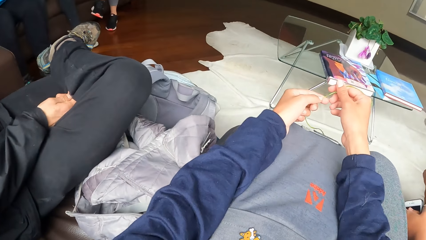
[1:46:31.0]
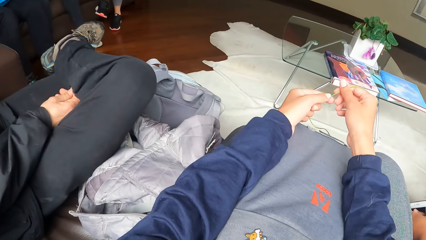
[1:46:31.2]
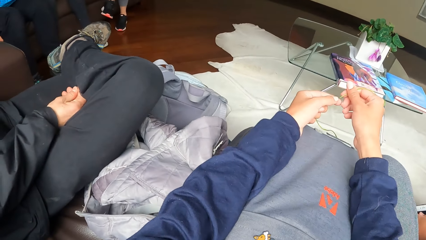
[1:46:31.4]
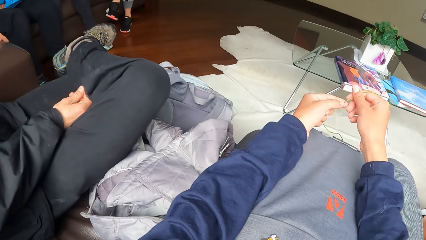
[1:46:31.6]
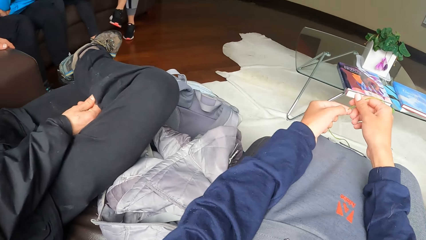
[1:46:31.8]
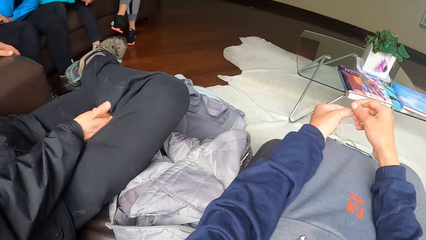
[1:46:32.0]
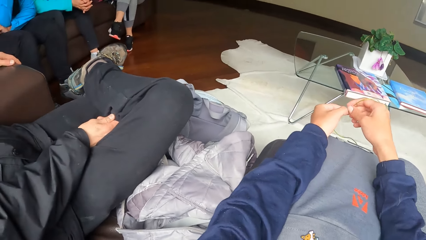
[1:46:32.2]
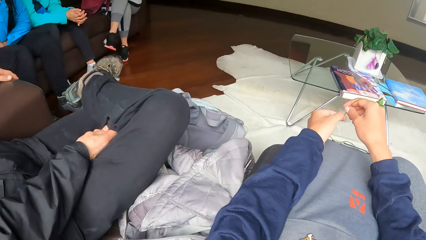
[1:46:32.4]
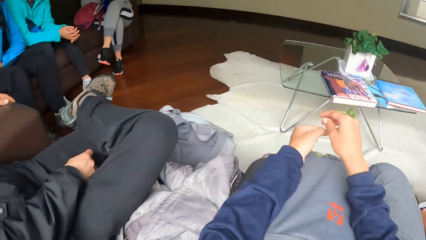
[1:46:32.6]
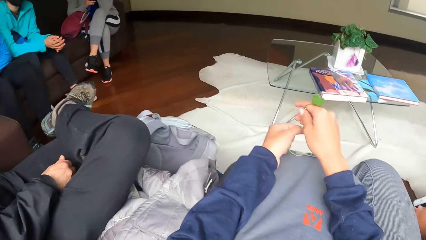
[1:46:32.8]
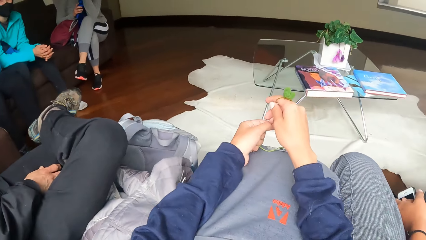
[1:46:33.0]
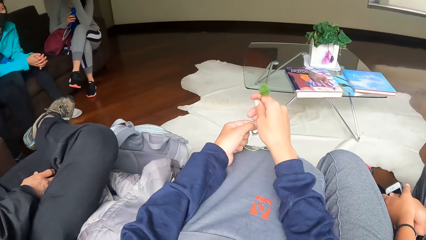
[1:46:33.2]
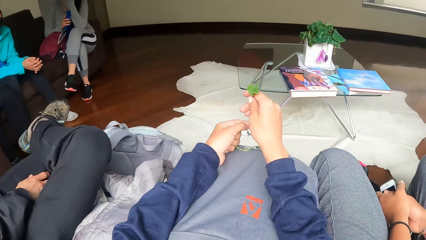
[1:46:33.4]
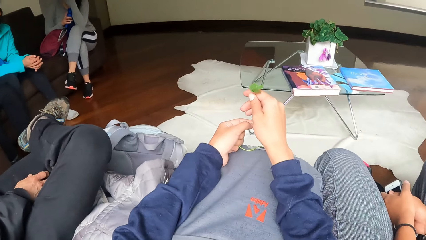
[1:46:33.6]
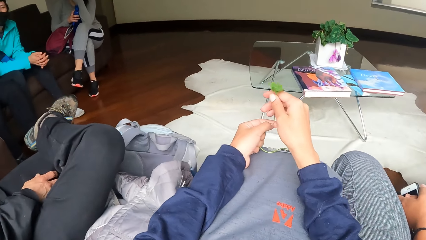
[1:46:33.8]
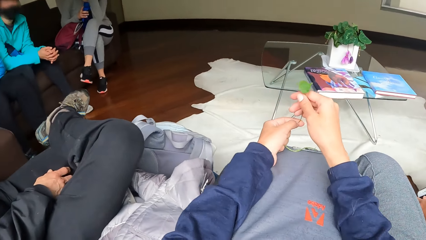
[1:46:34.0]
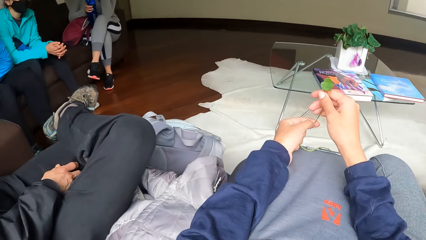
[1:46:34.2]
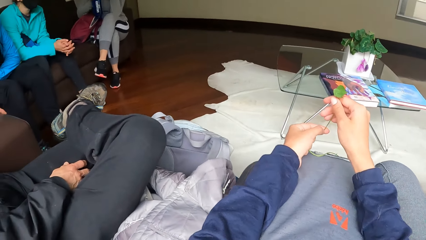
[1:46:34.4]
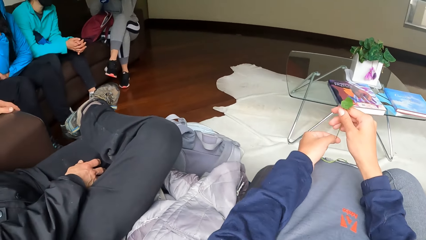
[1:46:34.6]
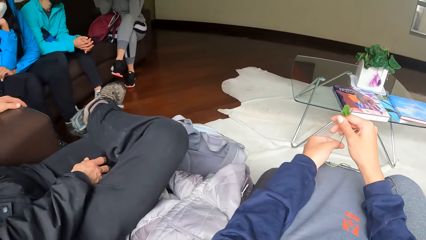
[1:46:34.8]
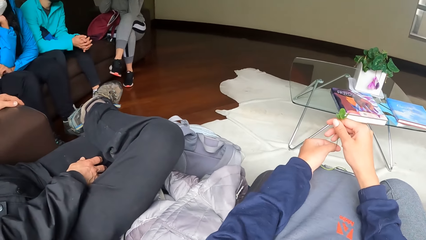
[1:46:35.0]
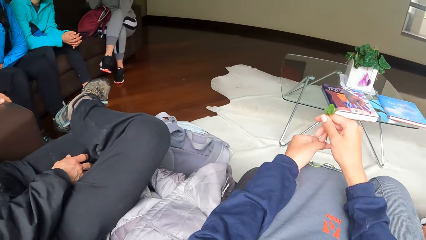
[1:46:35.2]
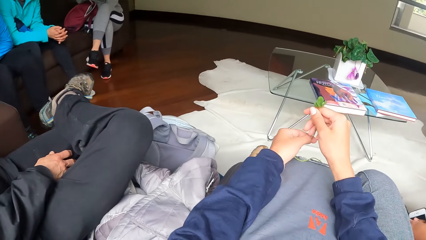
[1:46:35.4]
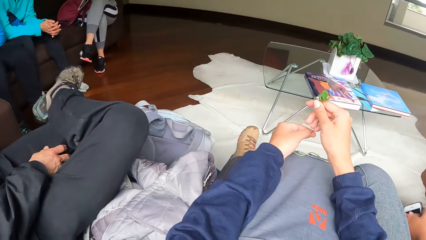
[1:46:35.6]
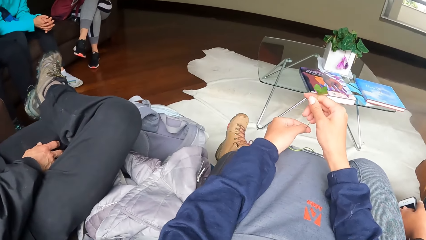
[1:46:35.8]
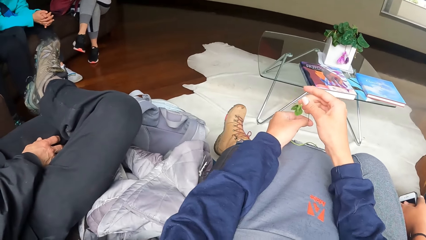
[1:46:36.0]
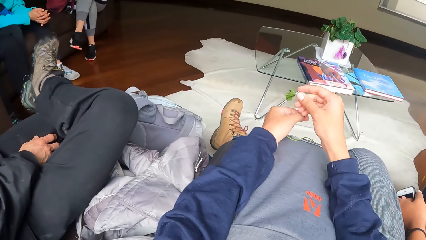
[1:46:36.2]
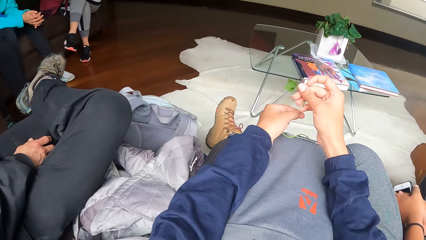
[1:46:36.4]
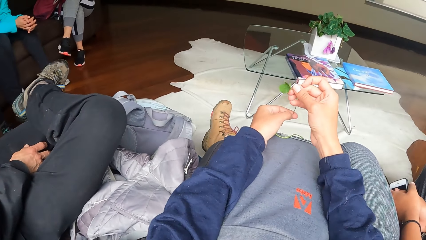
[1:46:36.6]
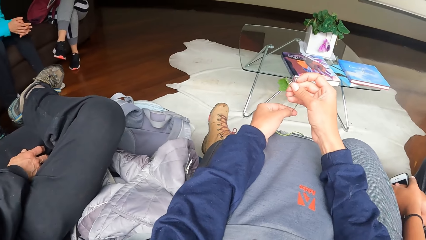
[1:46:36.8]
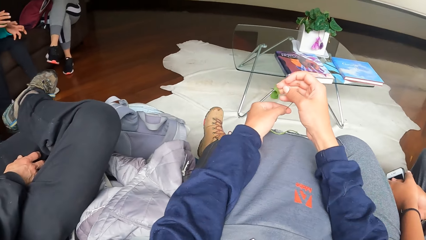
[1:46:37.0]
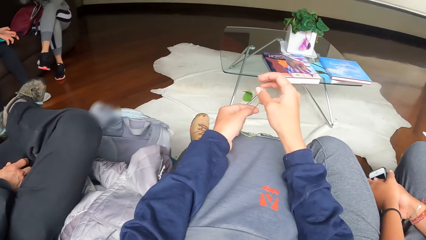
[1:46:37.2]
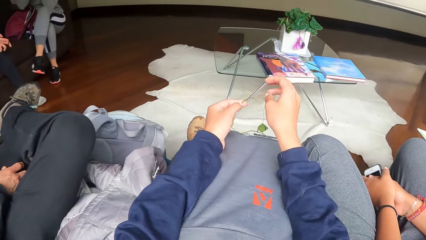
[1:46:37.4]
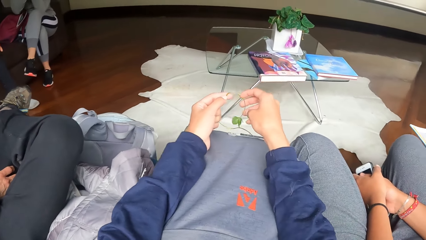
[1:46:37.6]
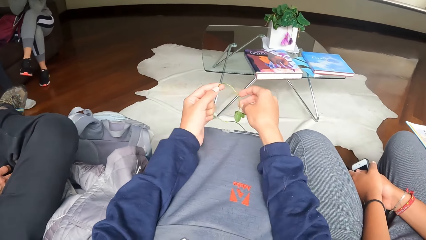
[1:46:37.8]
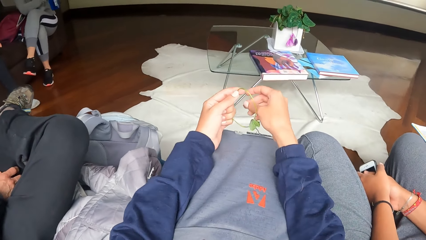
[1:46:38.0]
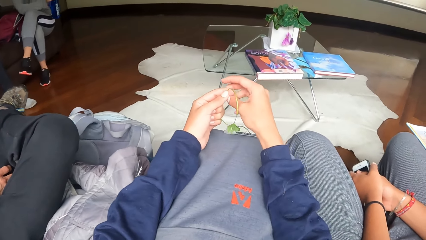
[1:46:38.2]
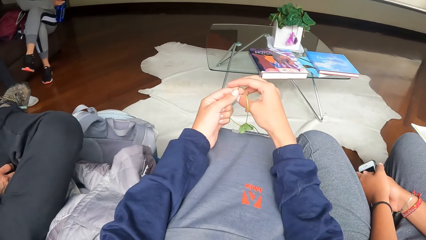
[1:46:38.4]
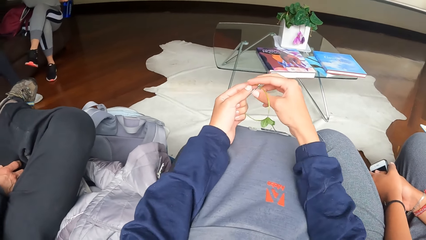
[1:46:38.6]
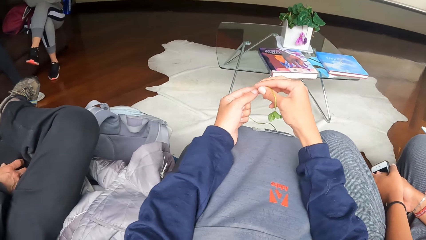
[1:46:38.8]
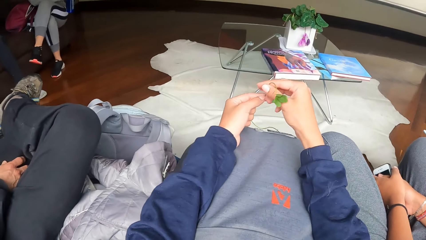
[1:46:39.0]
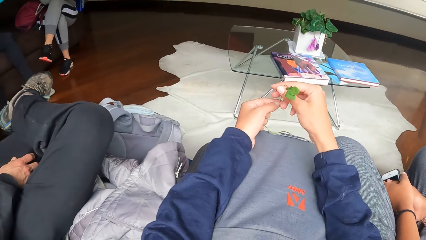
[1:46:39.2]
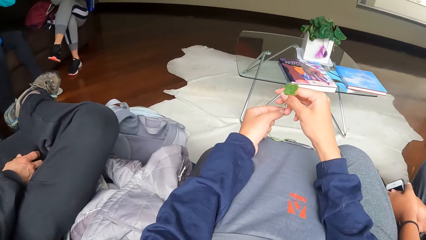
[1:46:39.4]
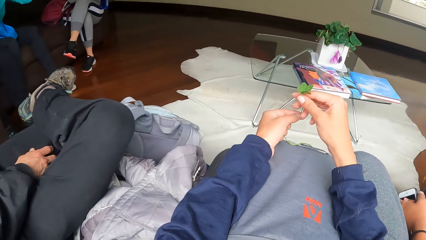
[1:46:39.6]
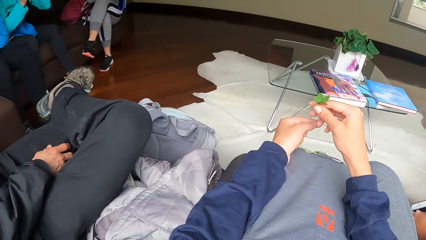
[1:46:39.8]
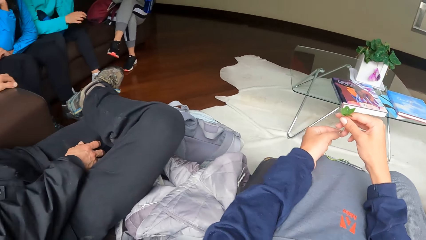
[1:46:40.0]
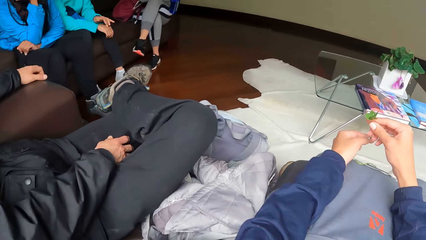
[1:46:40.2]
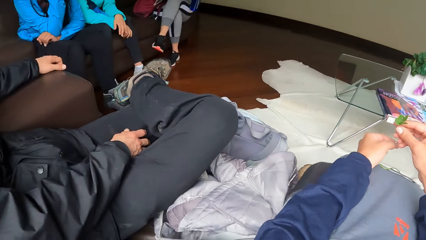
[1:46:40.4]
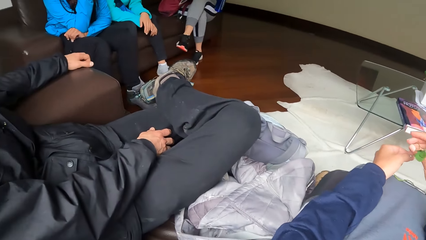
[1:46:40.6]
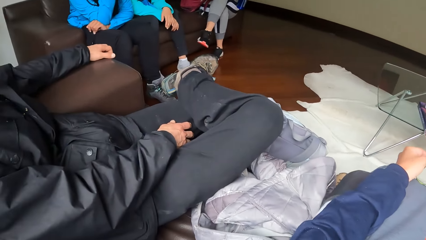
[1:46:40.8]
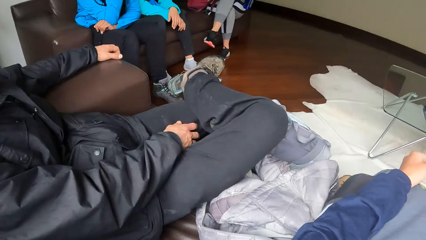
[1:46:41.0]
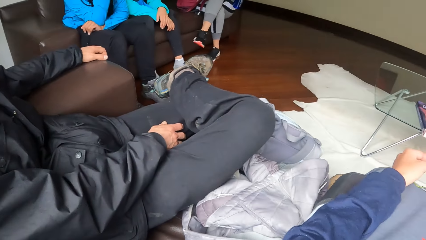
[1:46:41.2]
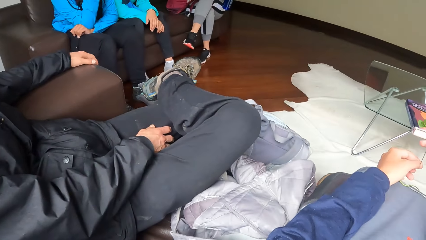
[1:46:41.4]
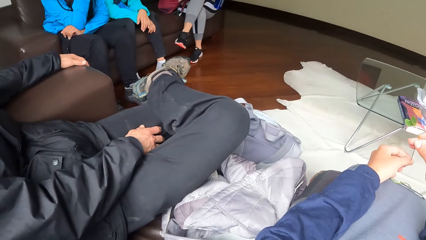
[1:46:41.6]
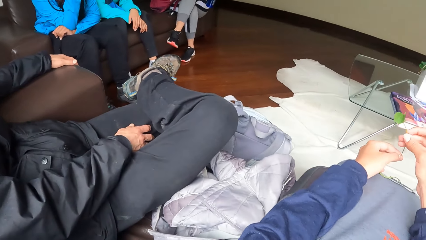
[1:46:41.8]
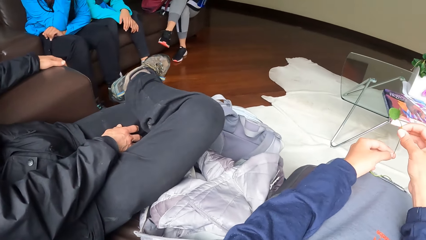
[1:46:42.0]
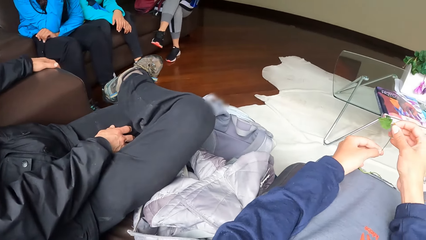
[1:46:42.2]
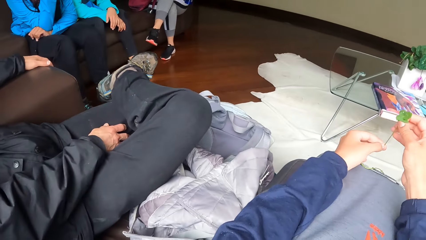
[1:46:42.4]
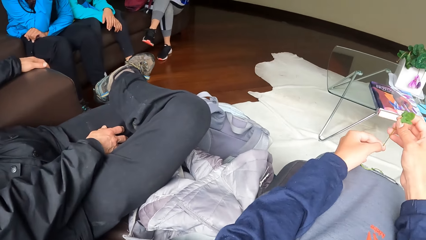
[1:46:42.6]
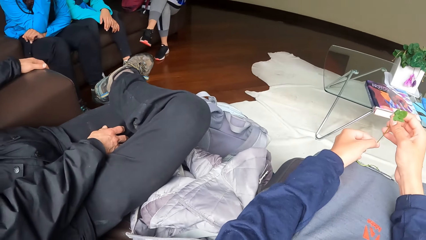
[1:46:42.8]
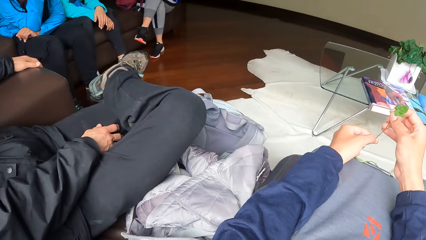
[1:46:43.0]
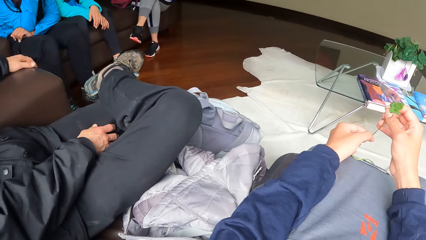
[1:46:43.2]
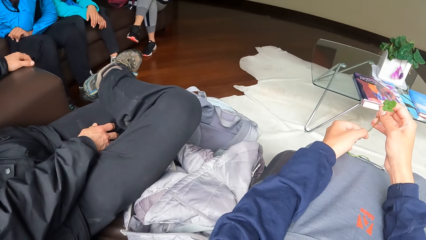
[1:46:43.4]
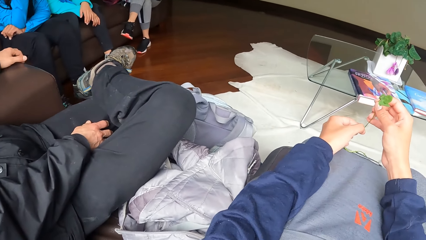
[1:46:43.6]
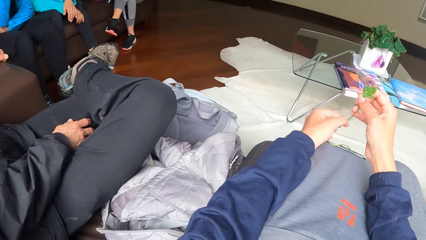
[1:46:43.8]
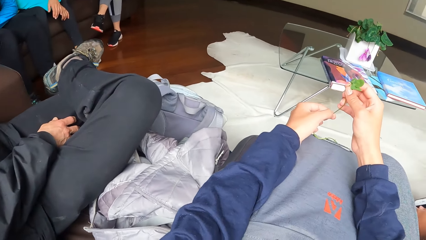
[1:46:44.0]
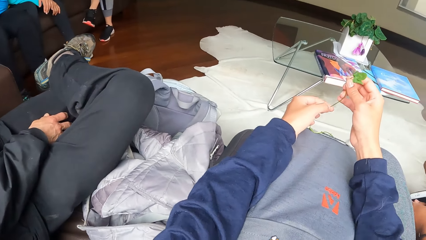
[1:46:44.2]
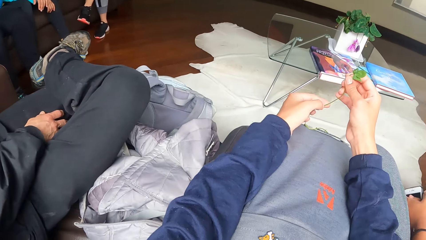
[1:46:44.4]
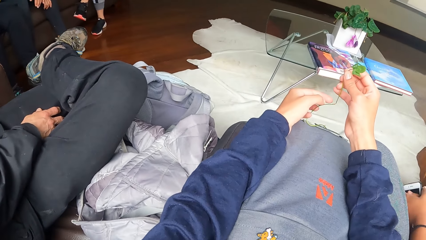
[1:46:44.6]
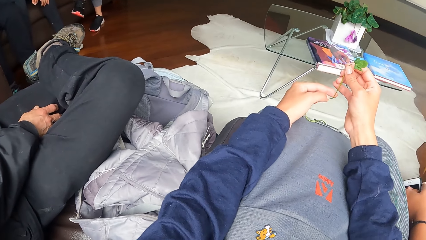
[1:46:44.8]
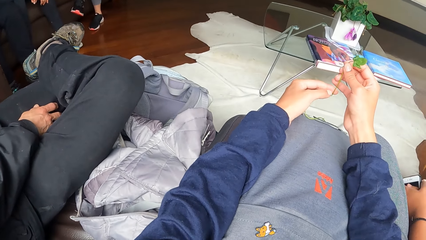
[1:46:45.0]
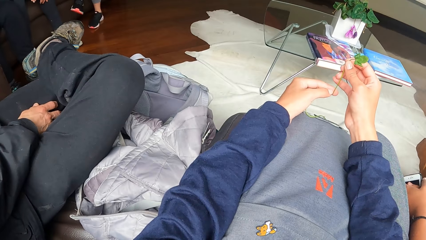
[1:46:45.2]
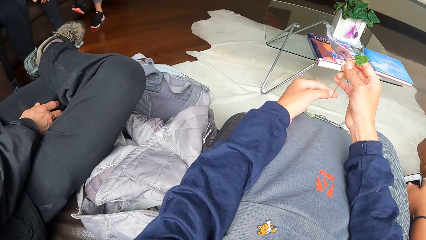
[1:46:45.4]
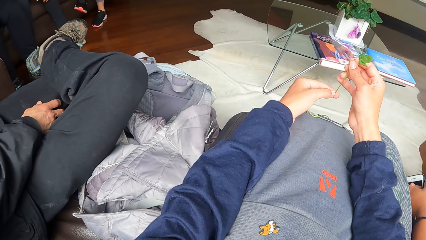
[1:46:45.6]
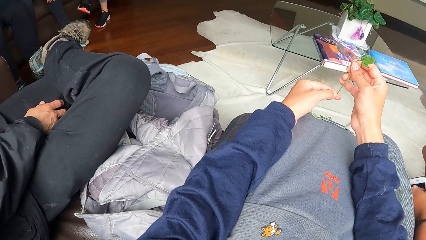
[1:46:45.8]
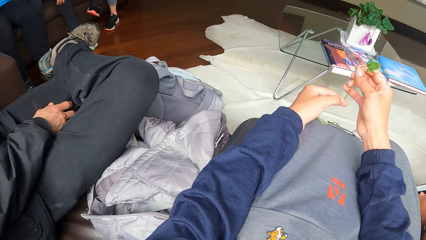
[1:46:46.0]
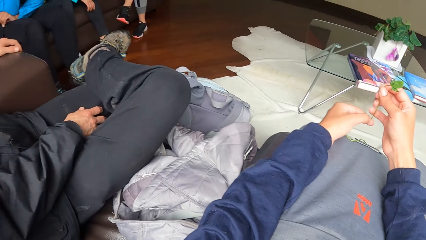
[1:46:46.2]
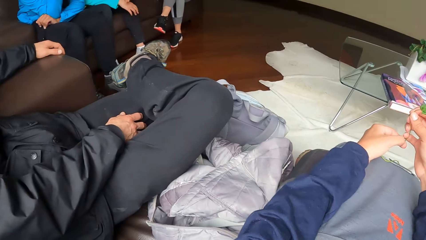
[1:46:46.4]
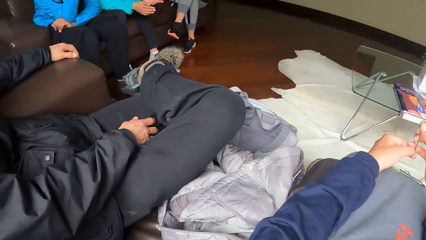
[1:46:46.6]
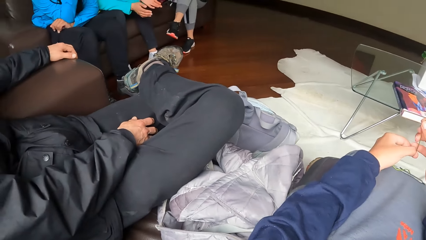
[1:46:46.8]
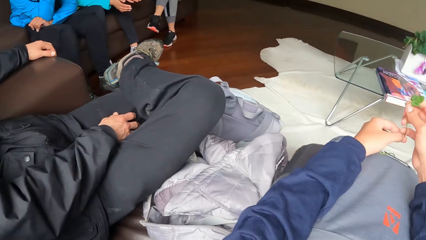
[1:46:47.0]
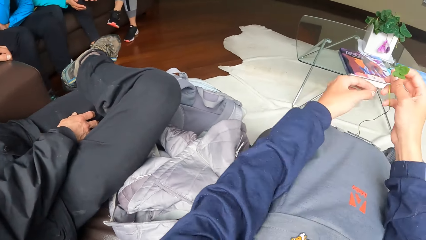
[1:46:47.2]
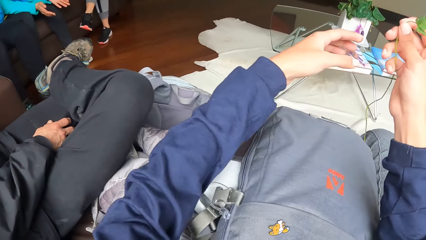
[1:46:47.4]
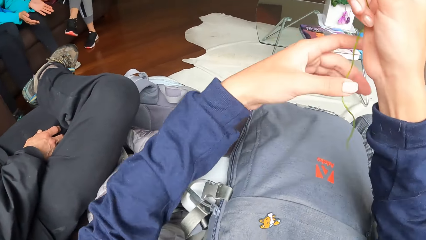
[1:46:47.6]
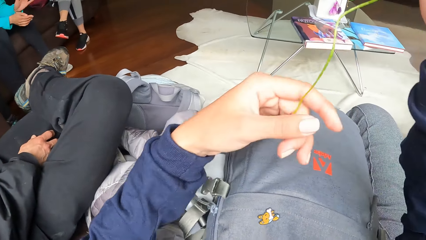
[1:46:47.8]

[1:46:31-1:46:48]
The camera wearer looks around.
